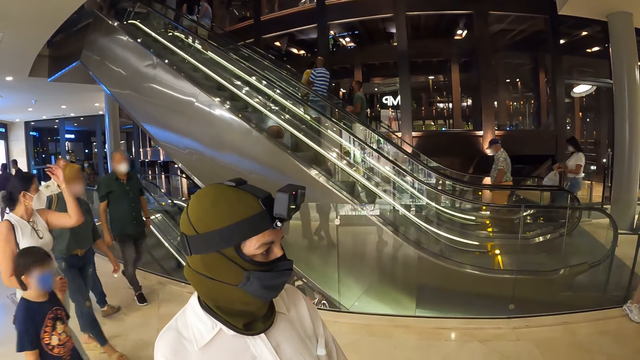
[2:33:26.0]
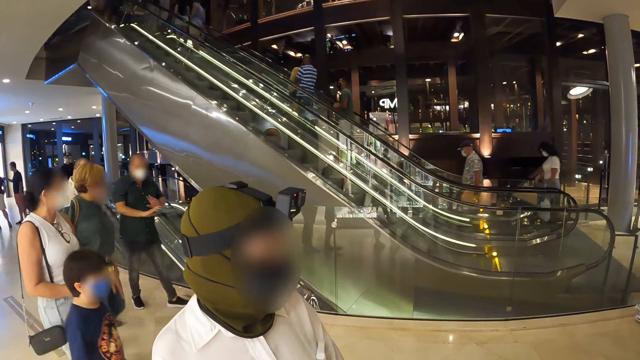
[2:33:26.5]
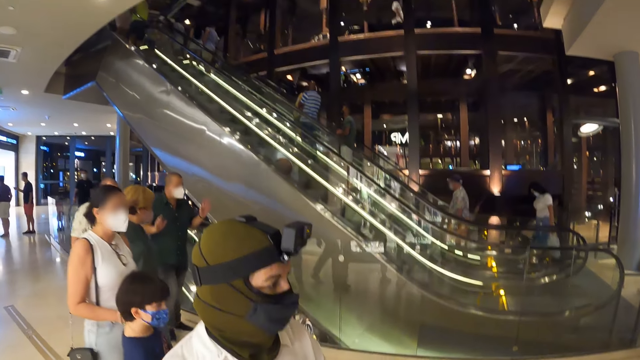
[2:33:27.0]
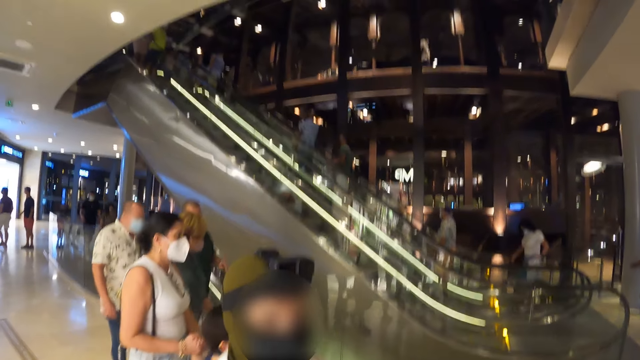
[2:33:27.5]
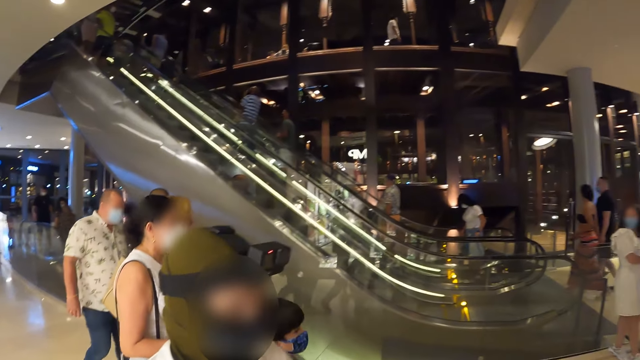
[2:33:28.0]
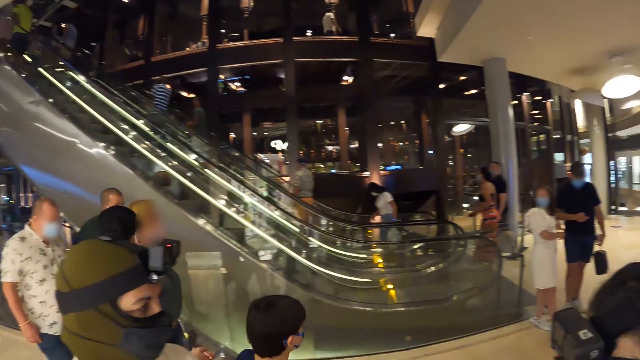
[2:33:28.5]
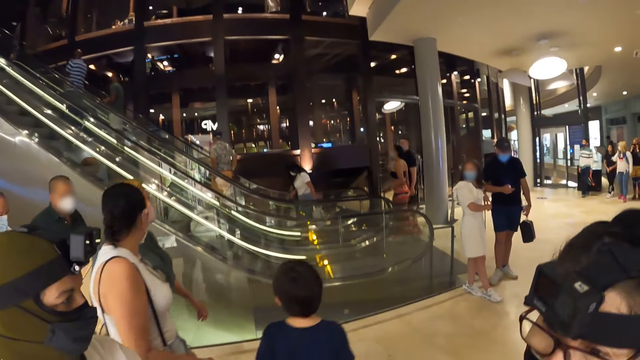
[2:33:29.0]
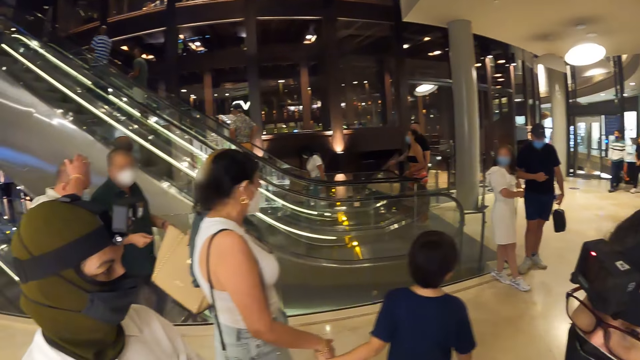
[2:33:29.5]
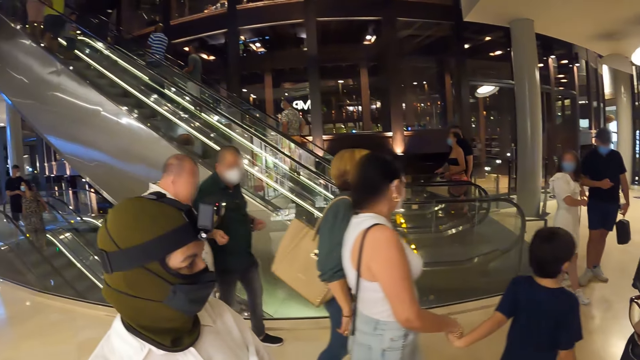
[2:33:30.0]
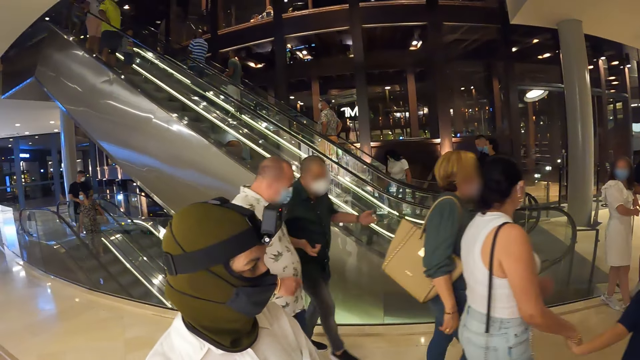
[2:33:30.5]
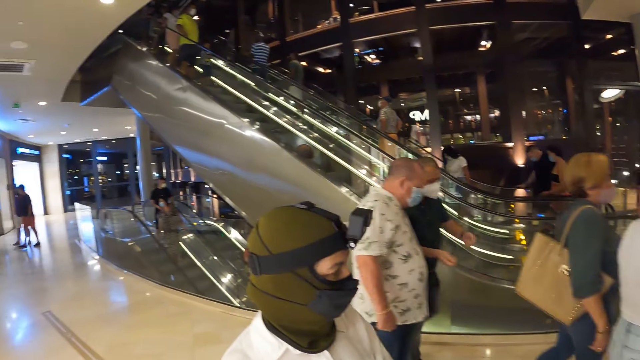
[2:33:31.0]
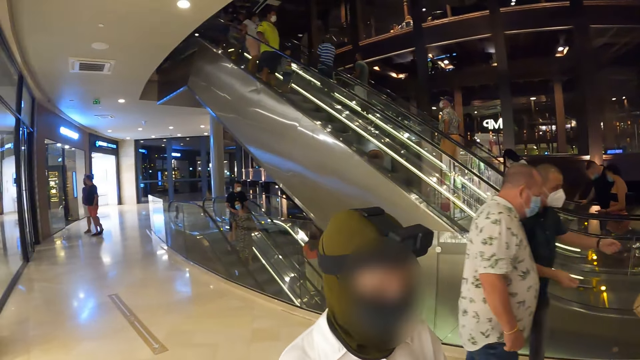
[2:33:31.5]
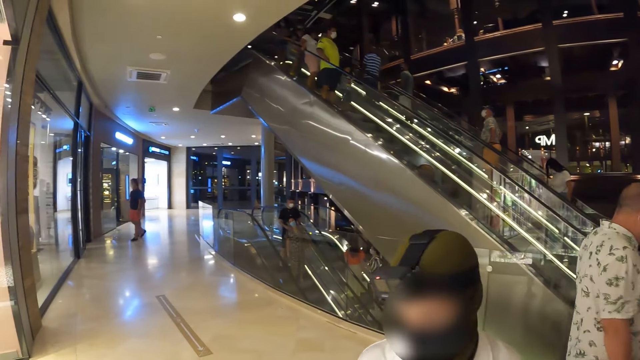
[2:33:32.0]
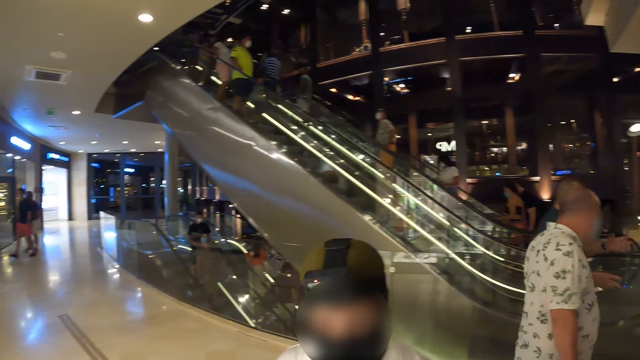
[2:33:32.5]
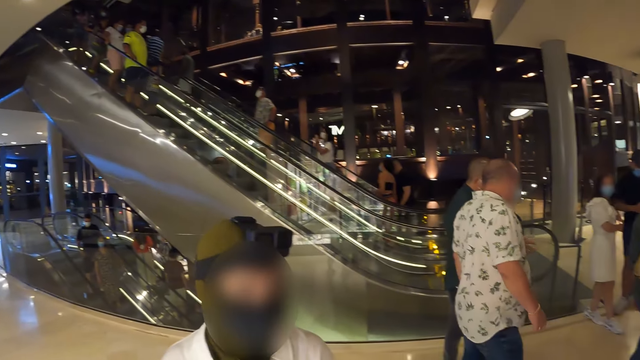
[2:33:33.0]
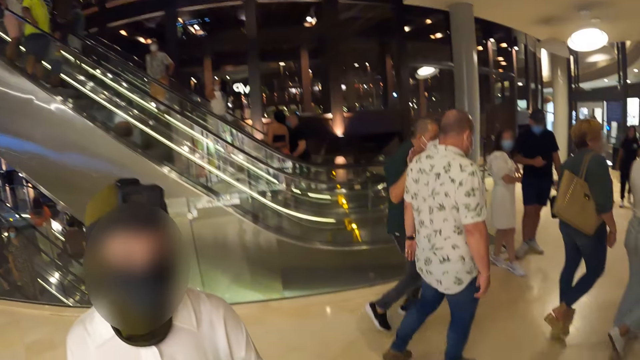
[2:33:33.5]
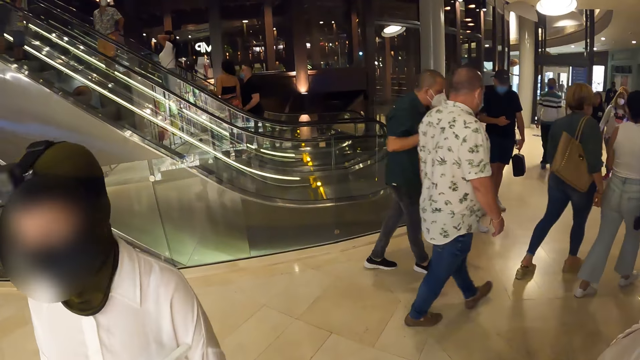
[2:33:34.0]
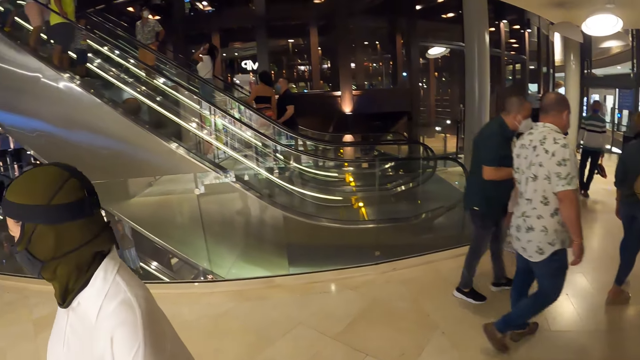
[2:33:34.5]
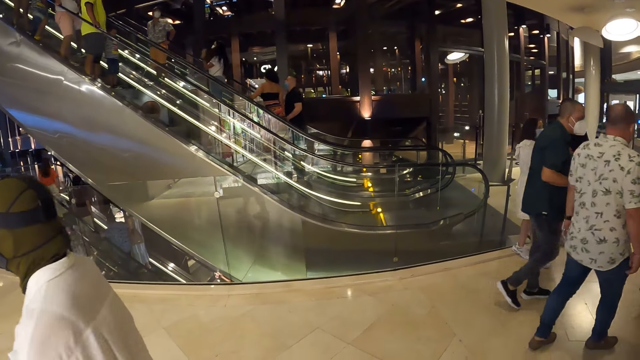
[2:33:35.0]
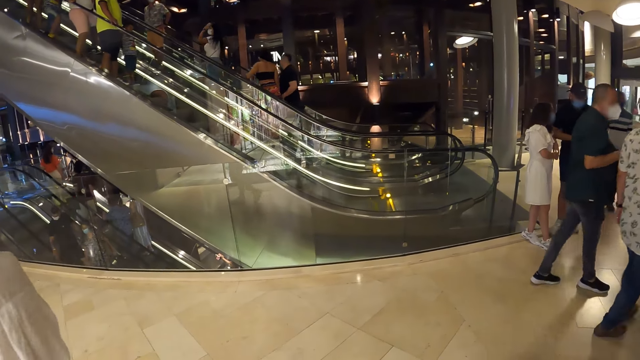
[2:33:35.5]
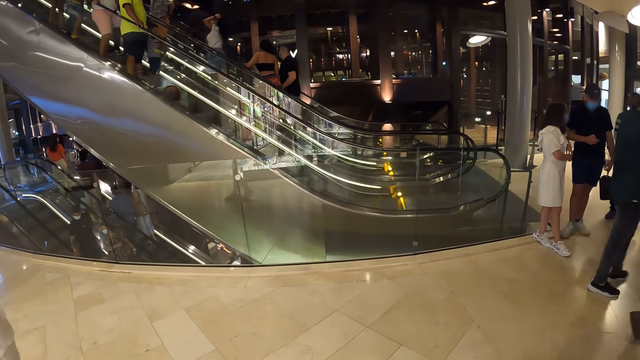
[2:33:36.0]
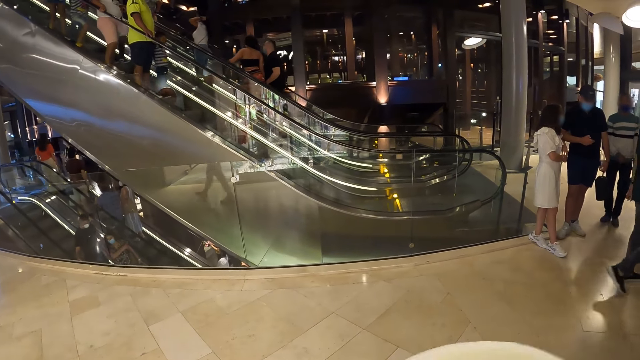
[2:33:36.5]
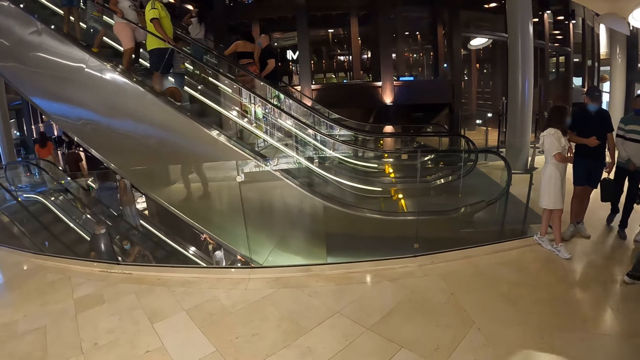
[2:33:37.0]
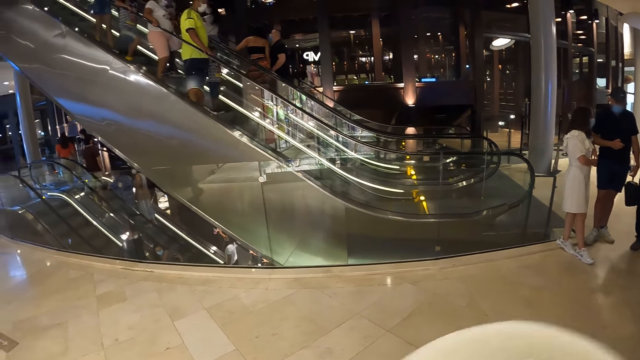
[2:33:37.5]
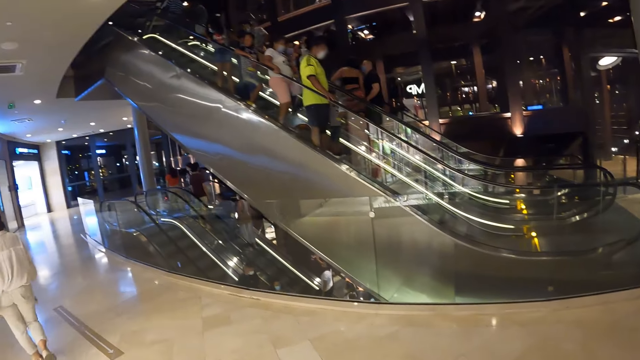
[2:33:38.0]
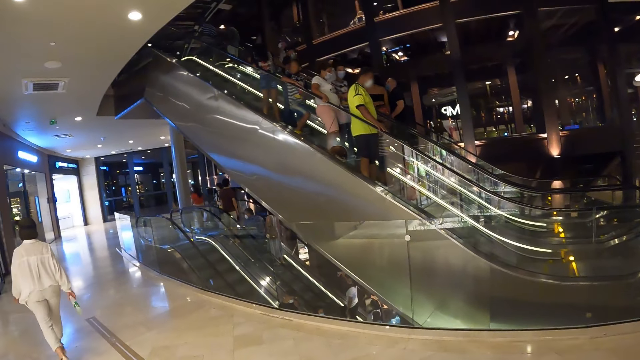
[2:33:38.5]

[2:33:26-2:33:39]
A group of people walk past the camera wearer. A woman walks towards a section of the mall.

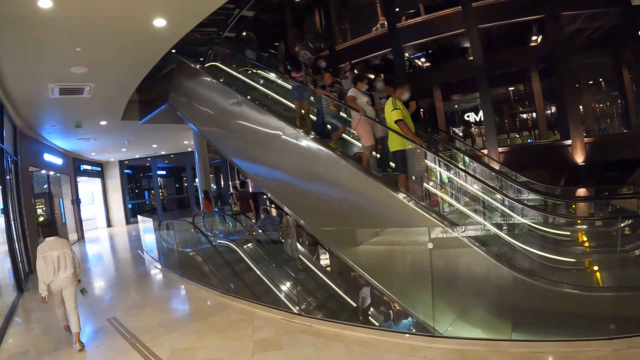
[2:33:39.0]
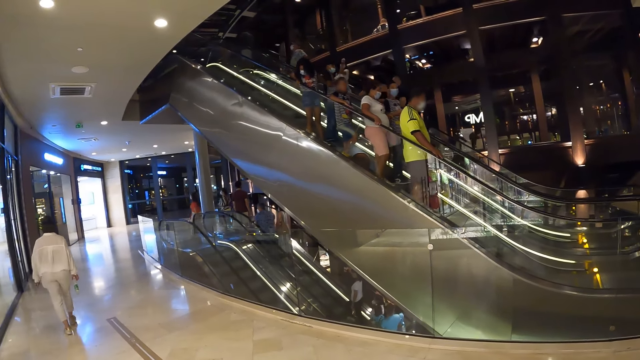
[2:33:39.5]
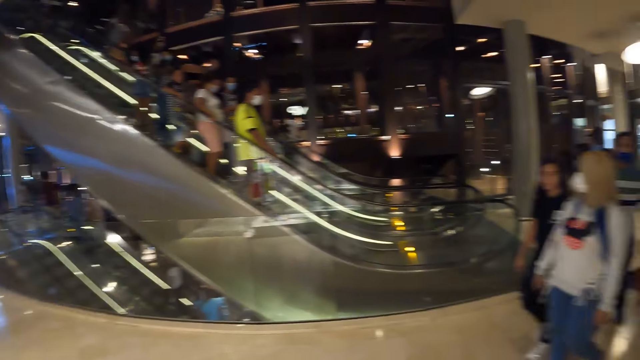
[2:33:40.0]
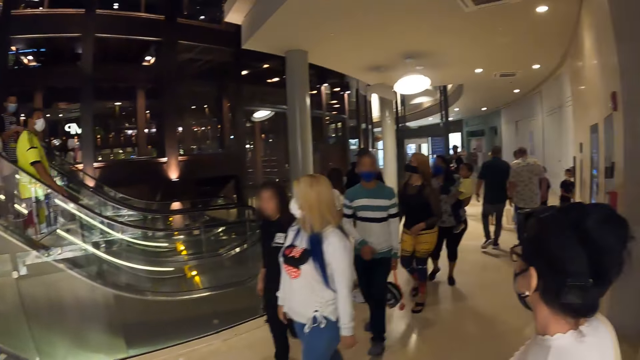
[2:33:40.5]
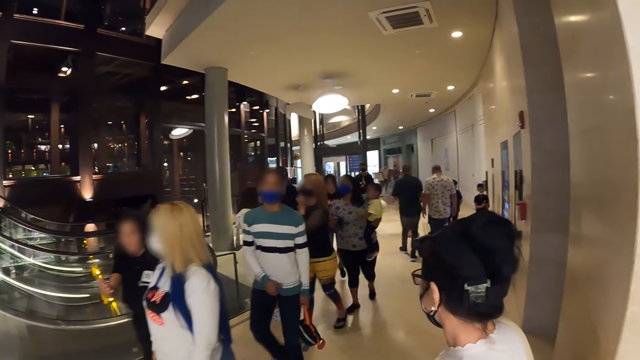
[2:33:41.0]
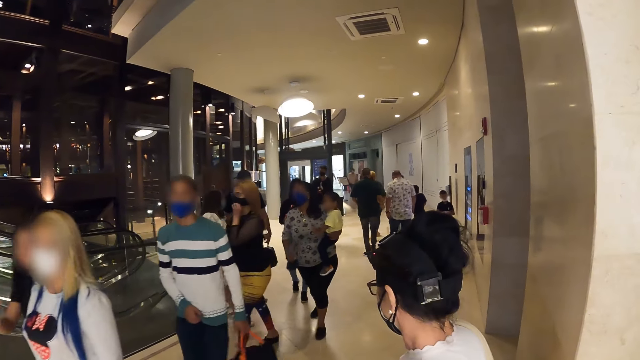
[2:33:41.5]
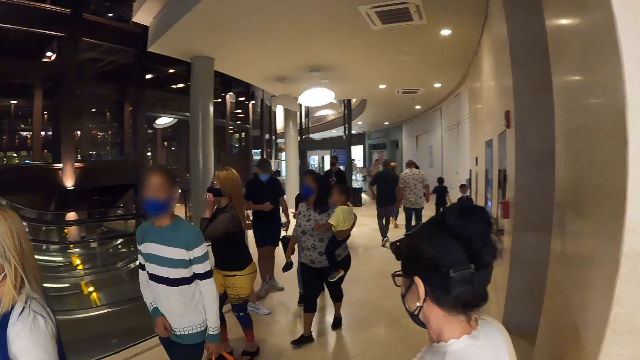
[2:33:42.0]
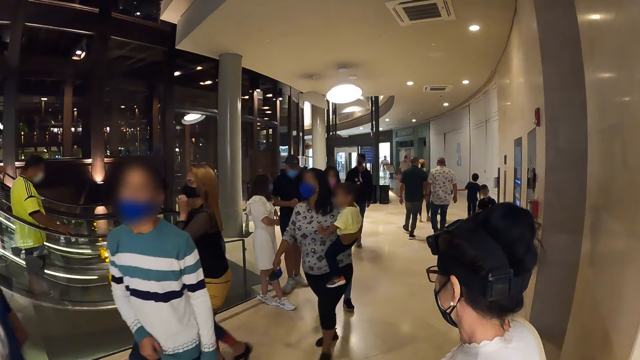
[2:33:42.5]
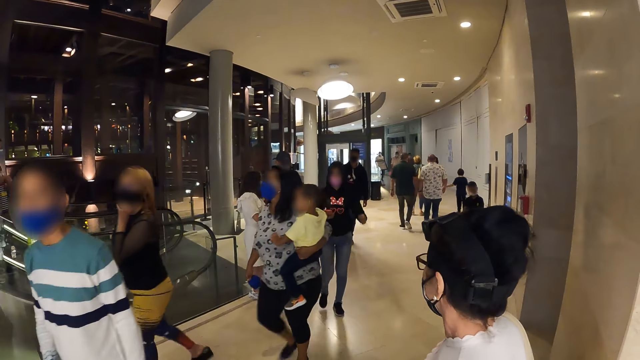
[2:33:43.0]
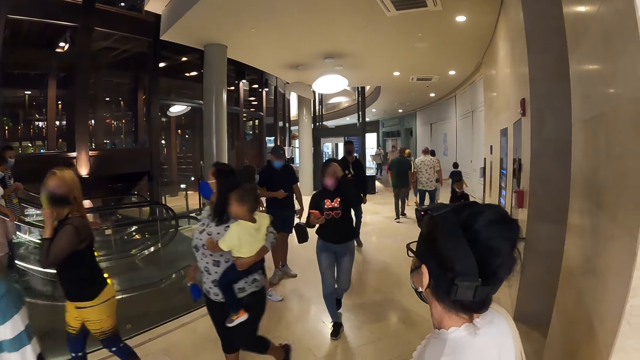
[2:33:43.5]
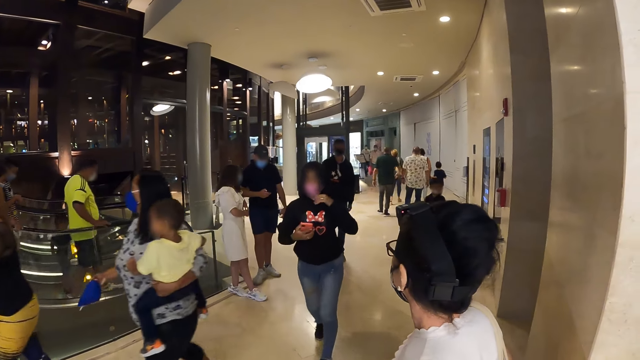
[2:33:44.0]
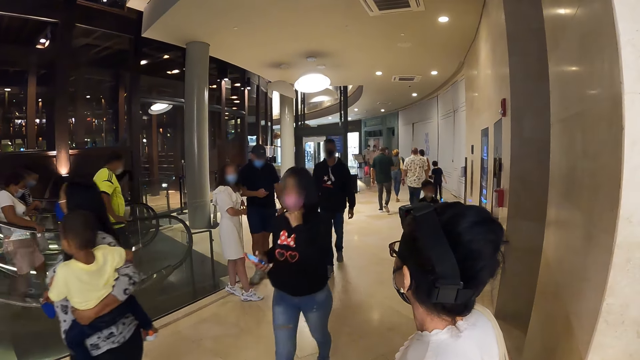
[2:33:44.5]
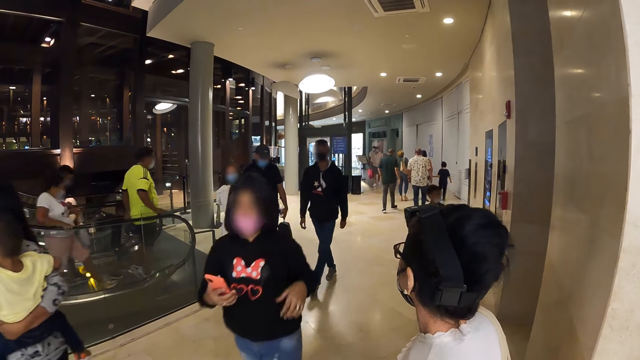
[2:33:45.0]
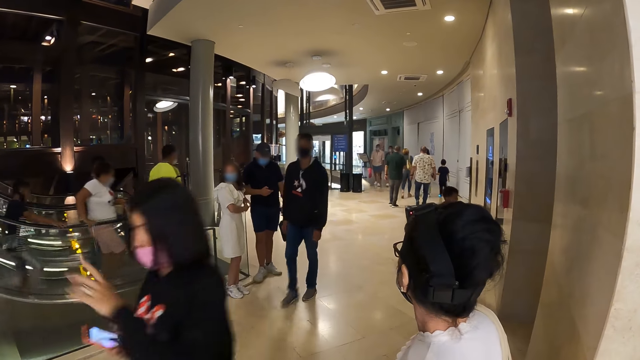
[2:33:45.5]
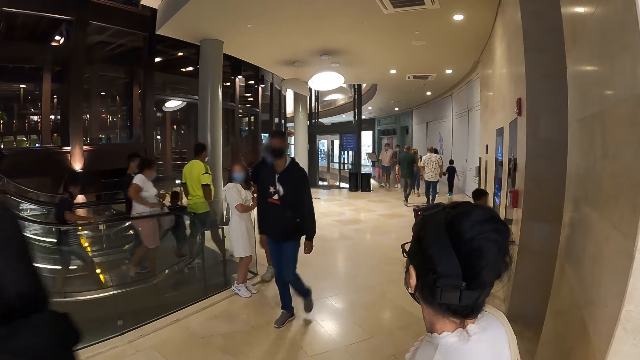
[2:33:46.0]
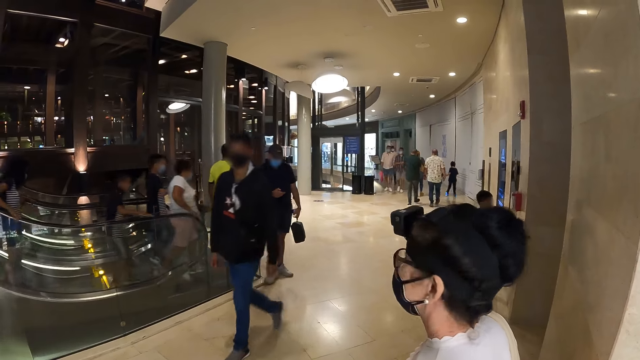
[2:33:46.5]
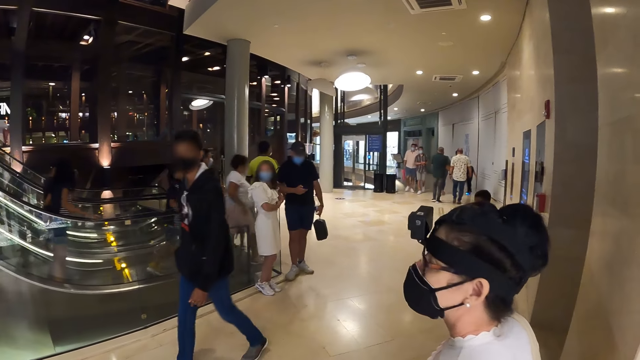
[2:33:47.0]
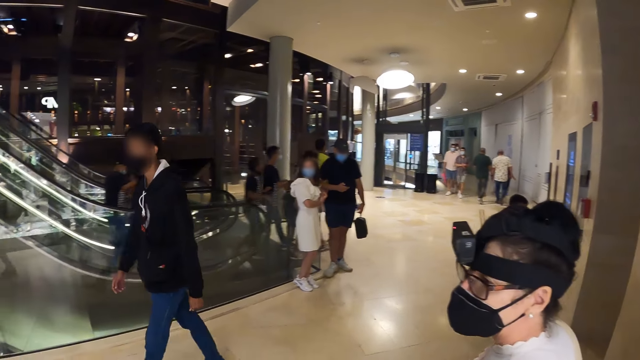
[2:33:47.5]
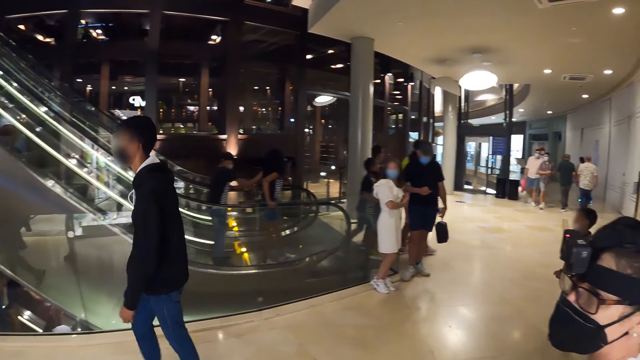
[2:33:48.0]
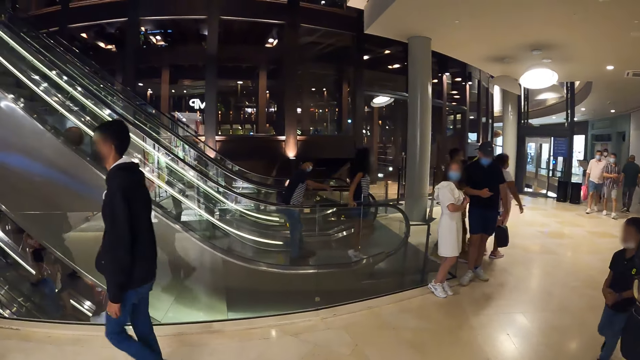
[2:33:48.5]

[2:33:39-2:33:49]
The camera wearer looks around the building. A group of people walk past them.
